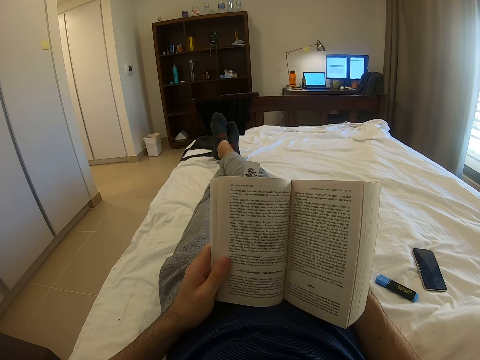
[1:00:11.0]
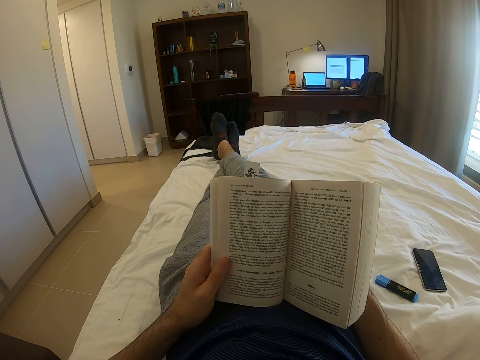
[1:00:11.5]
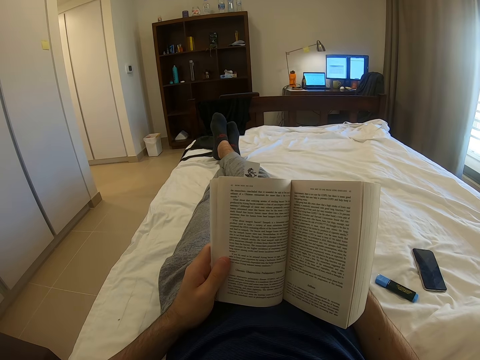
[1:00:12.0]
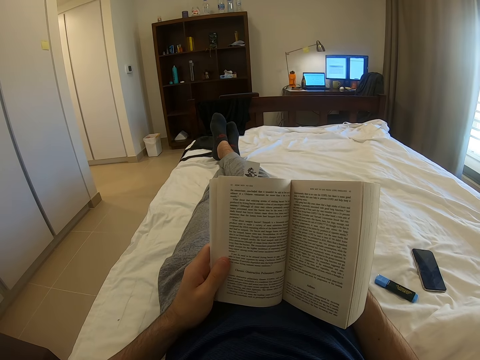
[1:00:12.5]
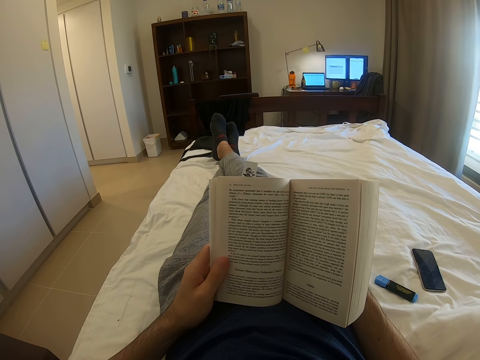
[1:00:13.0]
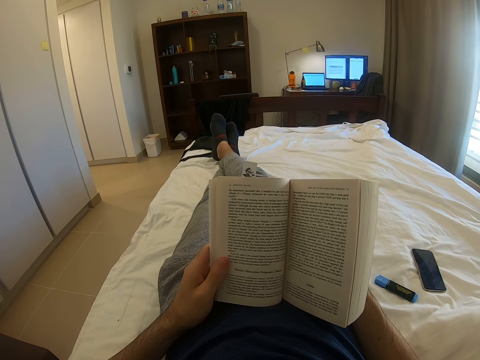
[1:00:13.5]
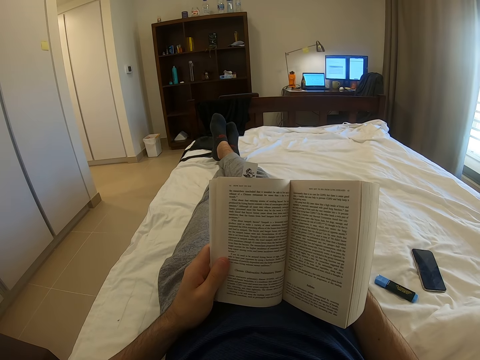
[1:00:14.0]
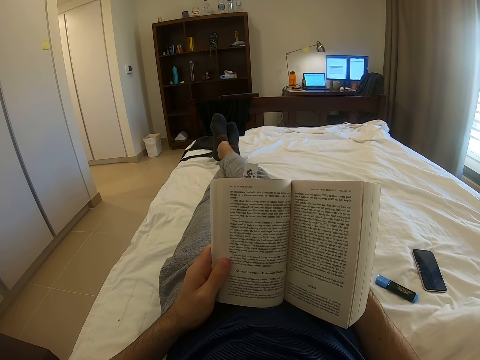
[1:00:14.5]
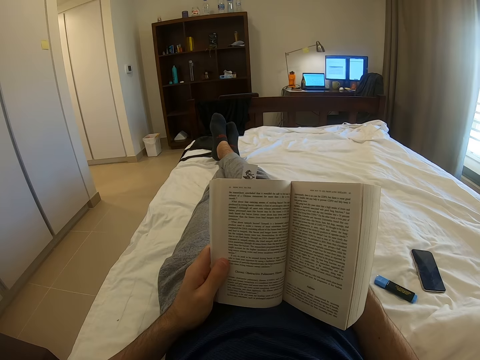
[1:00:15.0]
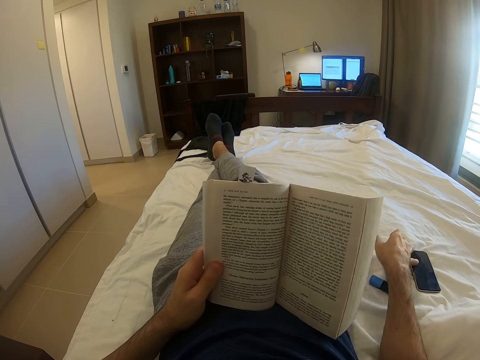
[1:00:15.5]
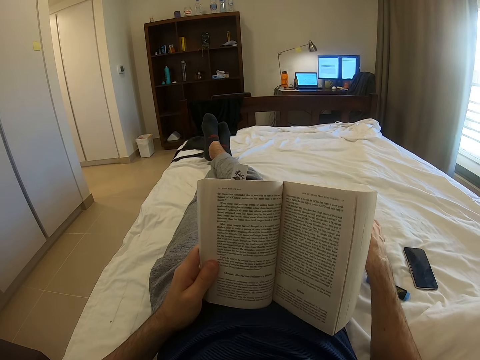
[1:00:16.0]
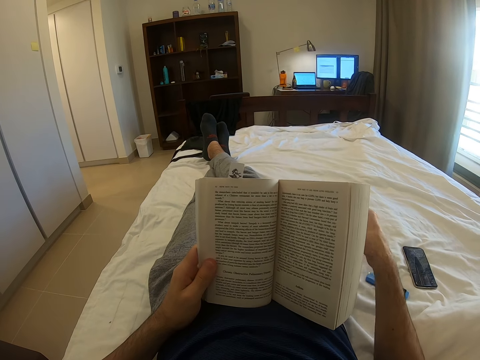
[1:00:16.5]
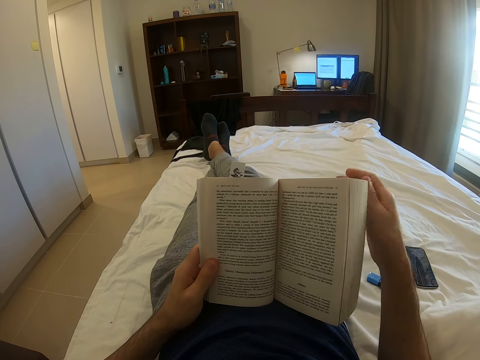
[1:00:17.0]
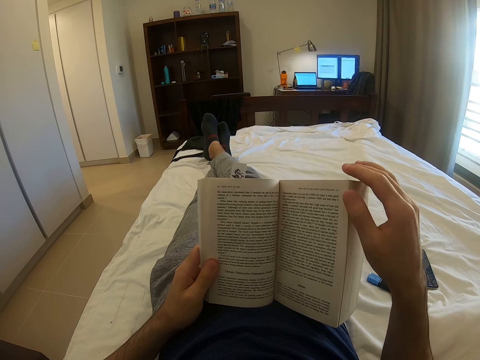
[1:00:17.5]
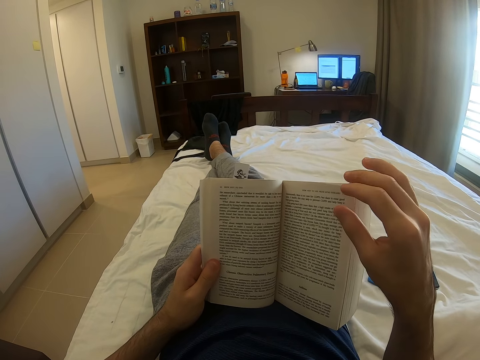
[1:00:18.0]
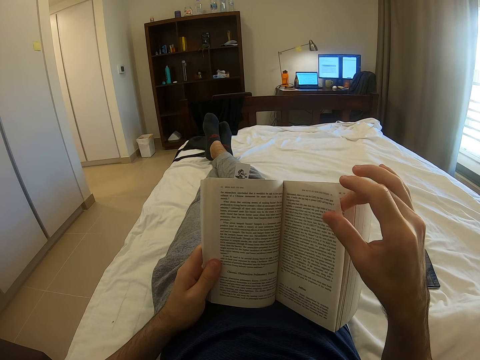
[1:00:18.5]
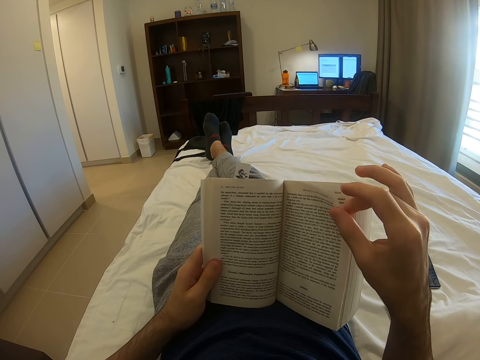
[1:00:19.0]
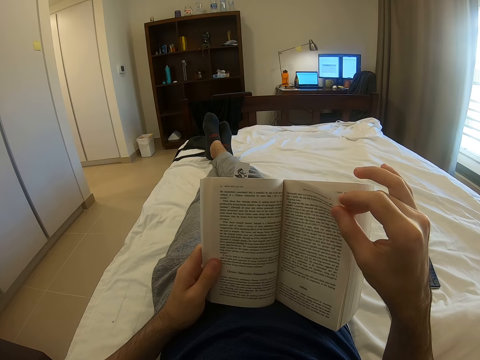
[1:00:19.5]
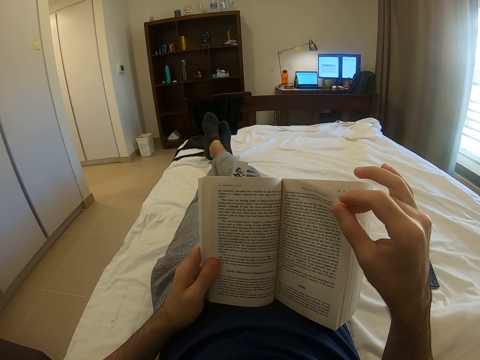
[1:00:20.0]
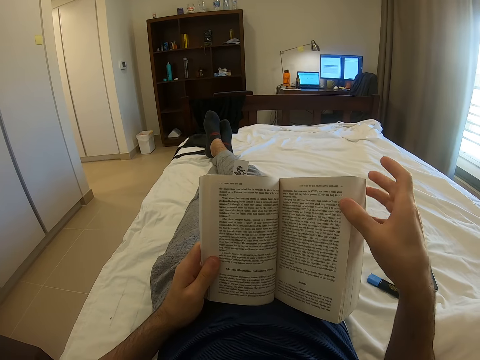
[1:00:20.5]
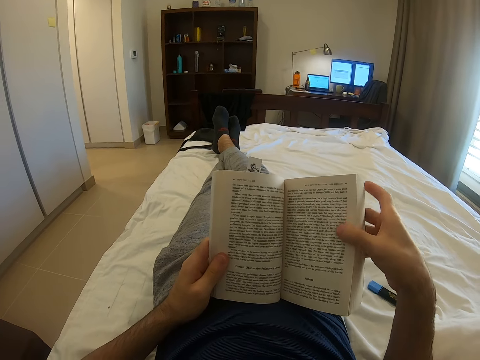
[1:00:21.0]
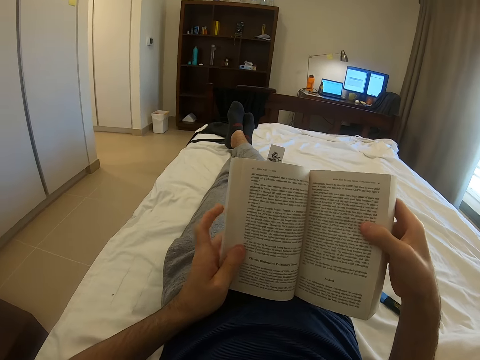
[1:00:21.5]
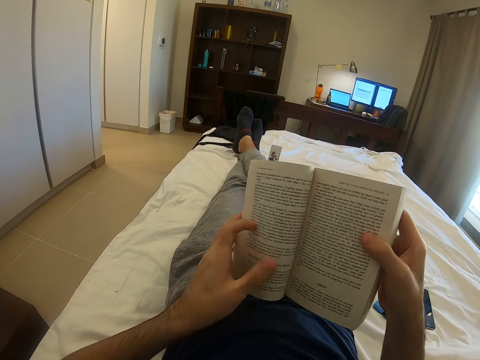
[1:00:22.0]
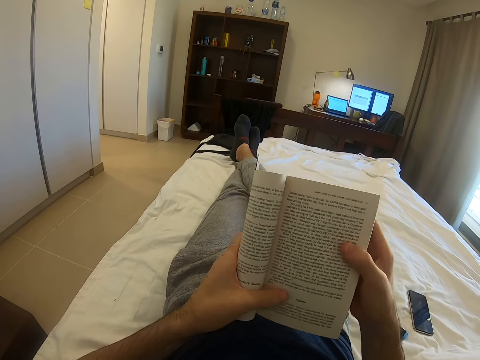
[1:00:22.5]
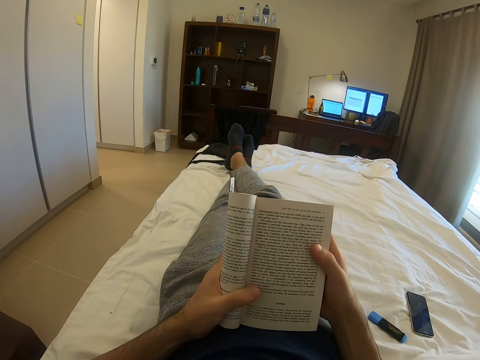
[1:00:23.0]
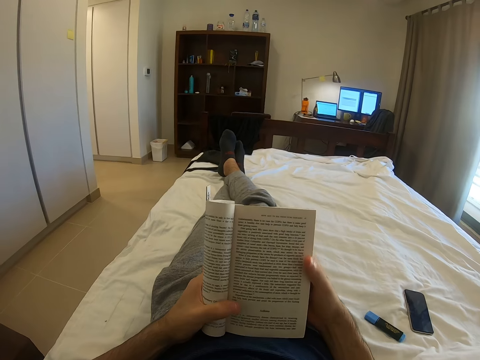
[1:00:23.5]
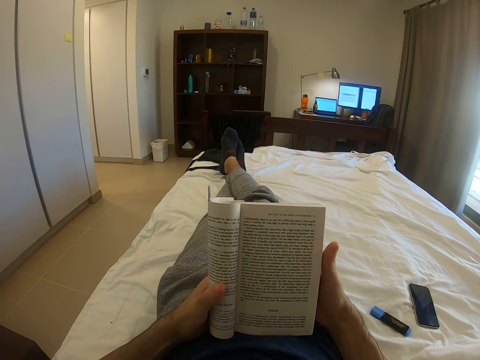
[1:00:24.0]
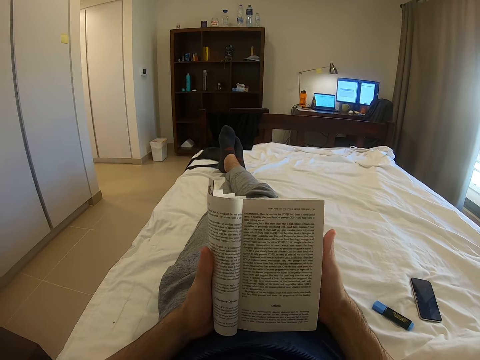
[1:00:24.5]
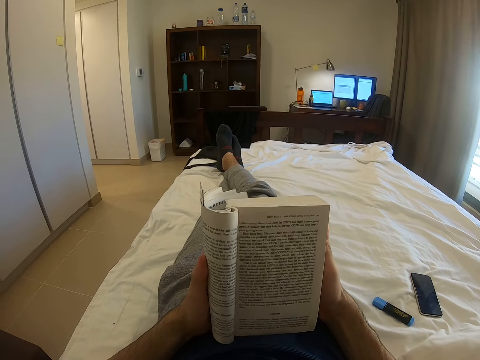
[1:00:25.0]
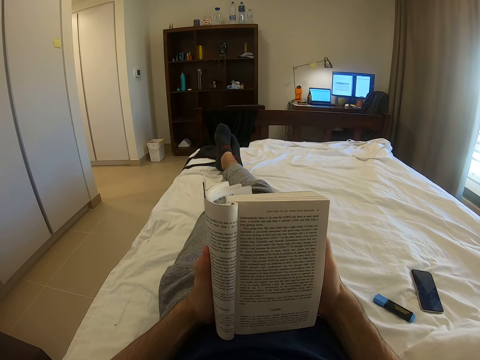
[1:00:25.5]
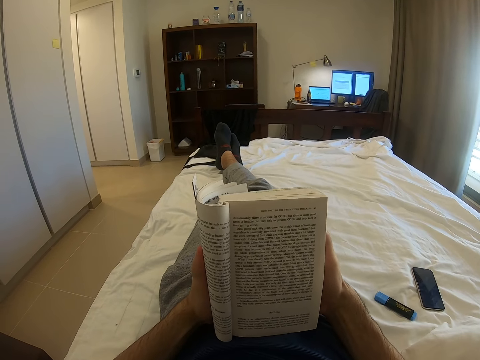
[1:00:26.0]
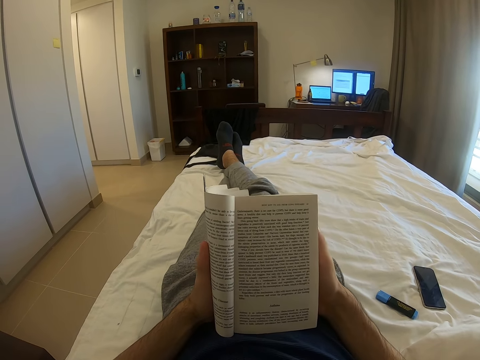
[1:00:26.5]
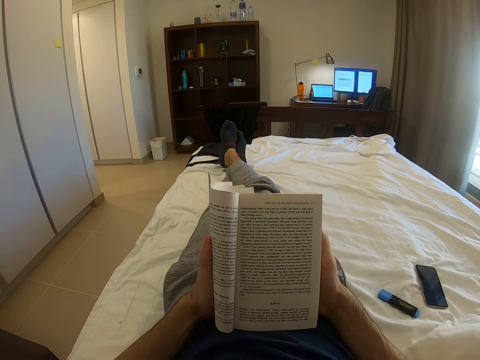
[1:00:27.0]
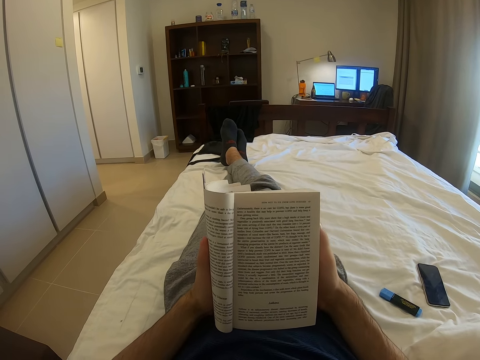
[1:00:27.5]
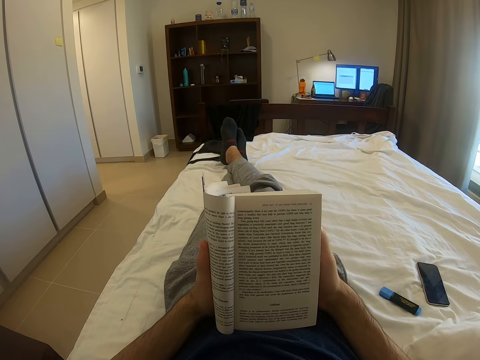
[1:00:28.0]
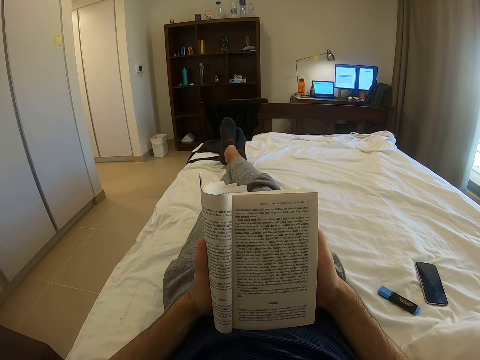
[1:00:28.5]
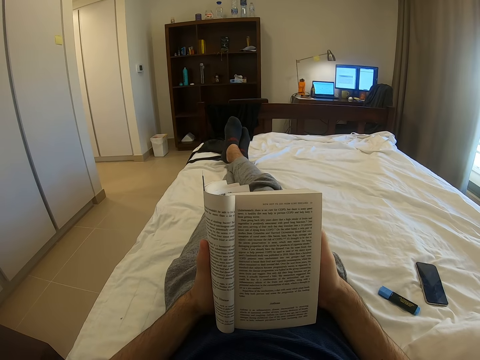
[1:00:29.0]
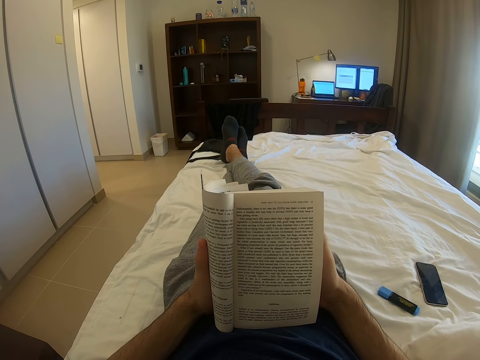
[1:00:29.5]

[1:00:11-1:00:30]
The camera wearer taps a phone with a finger. They hold a page of the book. They hold the book with the hands. They fold the book with the left hand. They read the book.

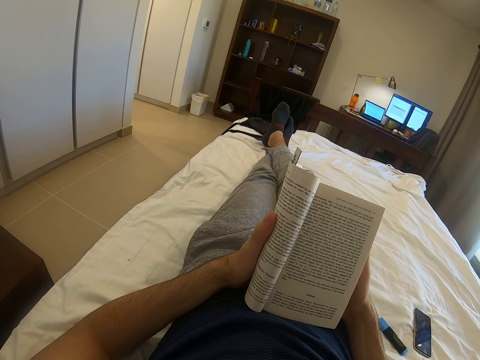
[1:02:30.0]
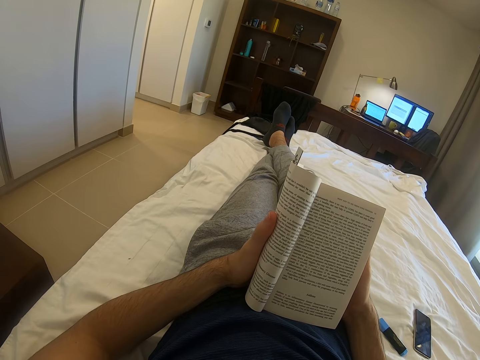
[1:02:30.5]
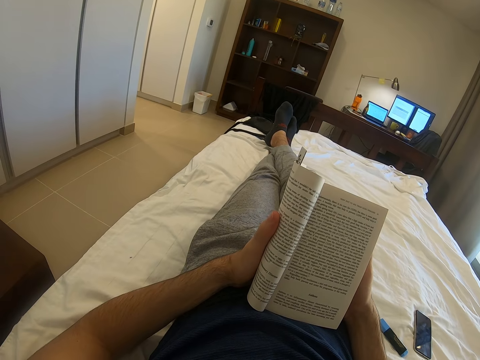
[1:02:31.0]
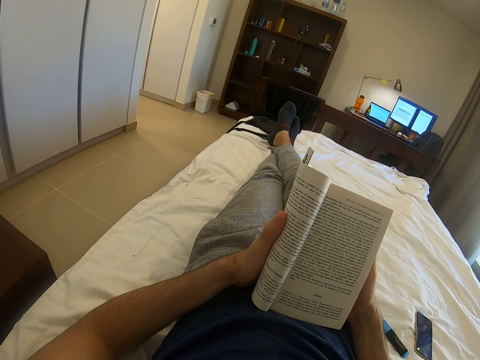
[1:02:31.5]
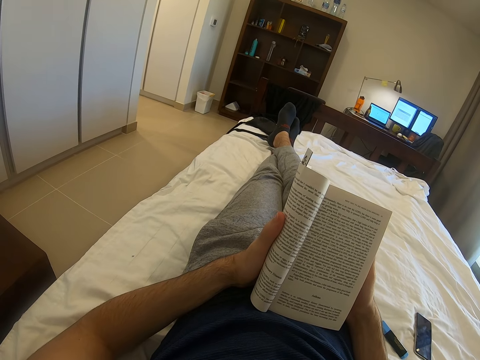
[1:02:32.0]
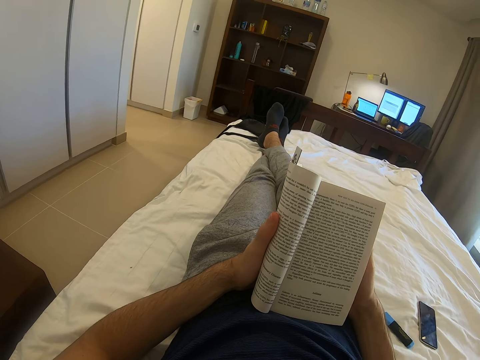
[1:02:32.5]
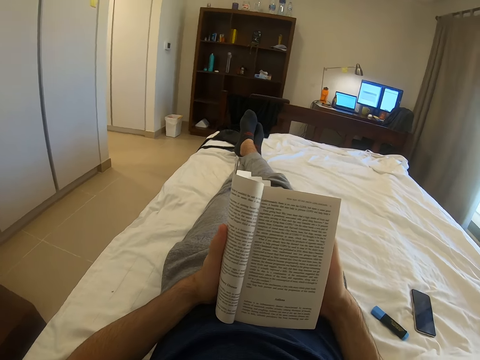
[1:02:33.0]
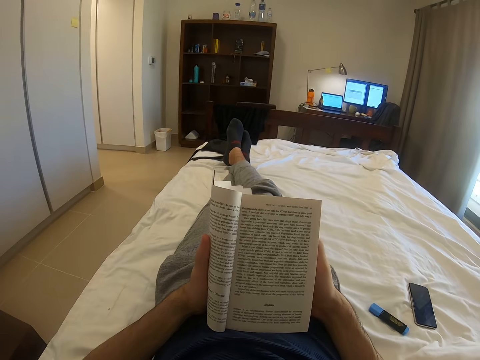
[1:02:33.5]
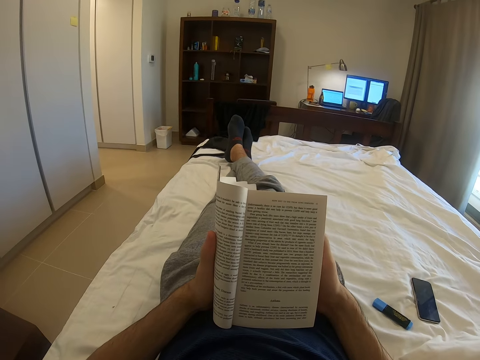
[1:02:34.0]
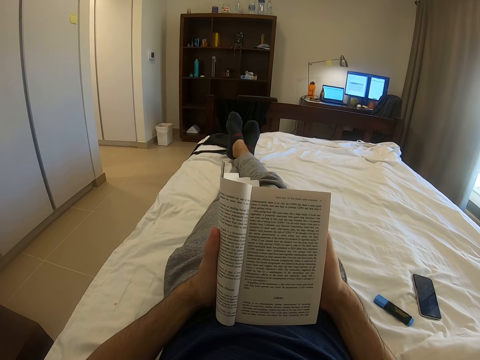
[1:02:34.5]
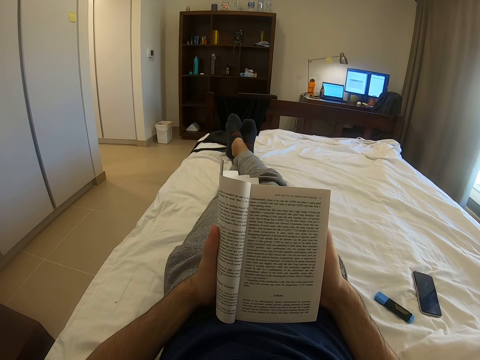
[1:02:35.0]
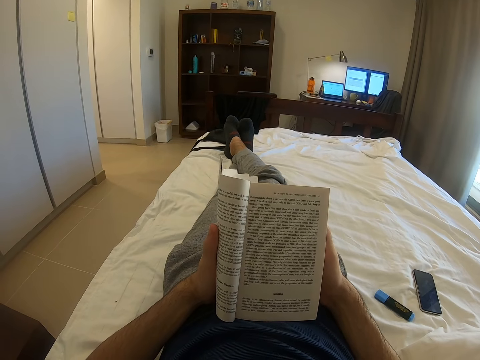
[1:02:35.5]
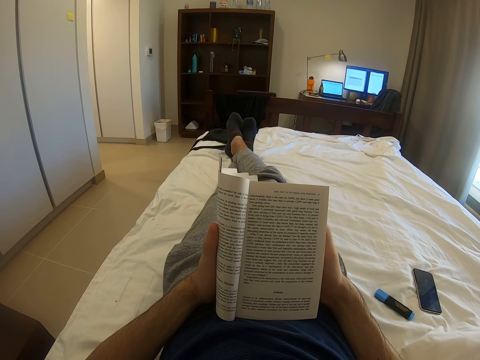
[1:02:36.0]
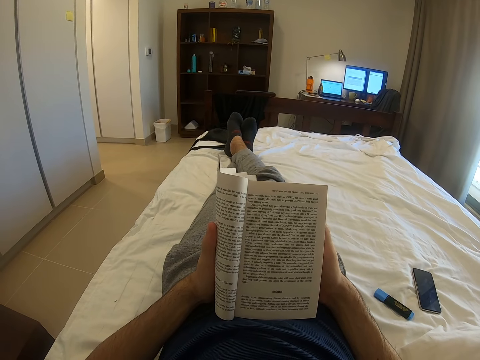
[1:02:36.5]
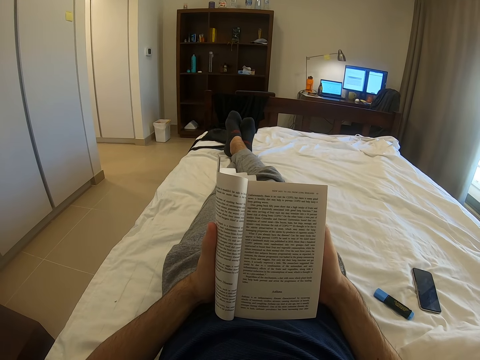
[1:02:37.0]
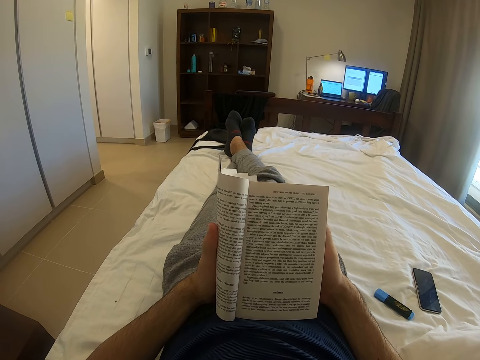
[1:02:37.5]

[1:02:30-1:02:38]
The camera wearer stretches the toes. They read a book.
